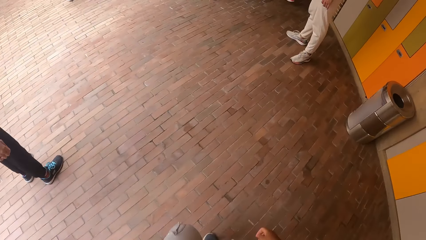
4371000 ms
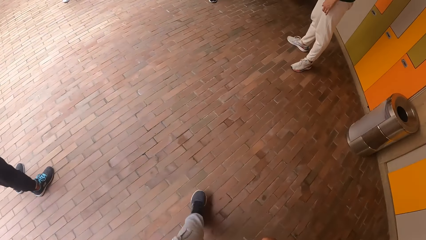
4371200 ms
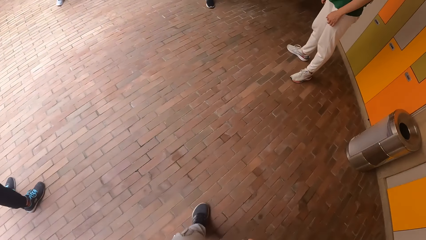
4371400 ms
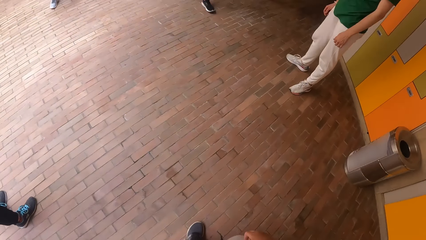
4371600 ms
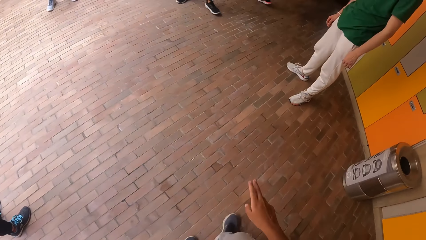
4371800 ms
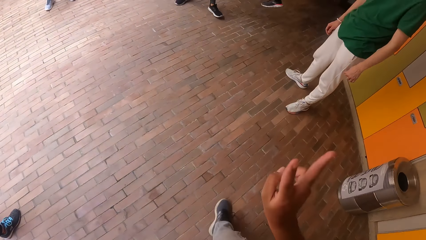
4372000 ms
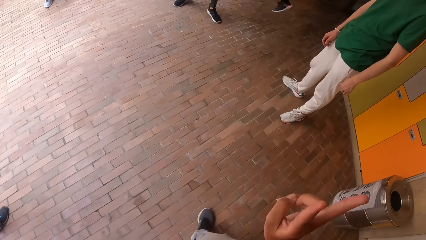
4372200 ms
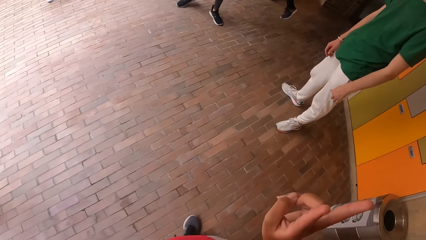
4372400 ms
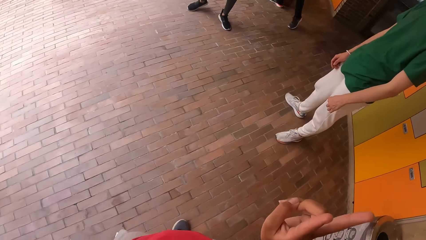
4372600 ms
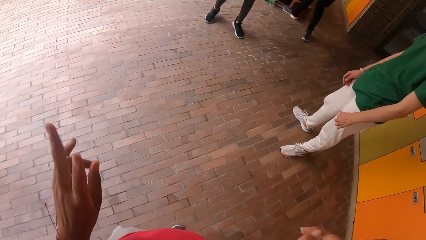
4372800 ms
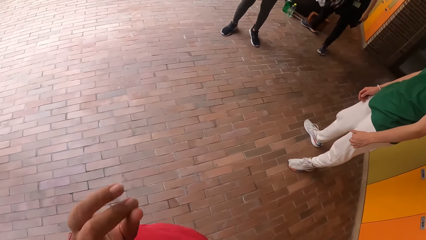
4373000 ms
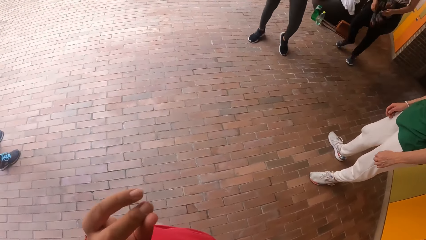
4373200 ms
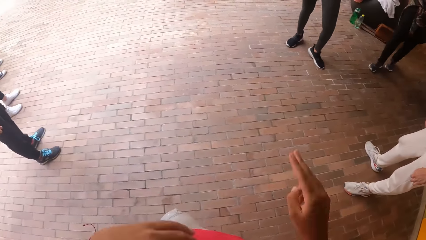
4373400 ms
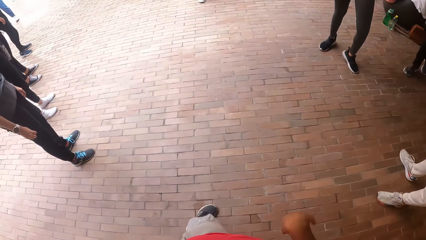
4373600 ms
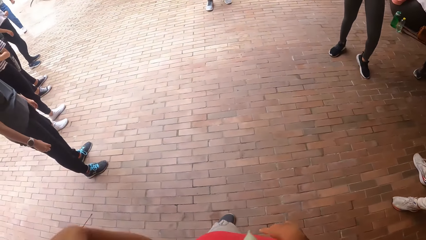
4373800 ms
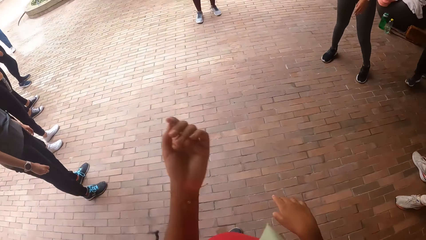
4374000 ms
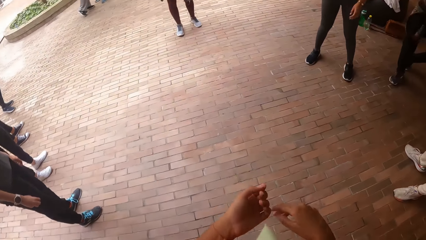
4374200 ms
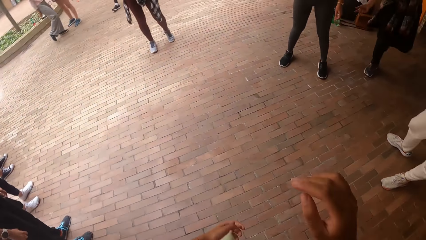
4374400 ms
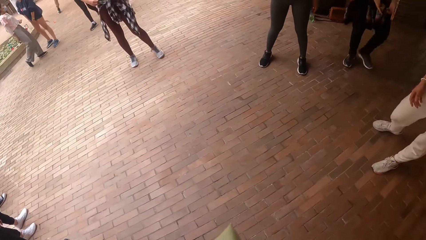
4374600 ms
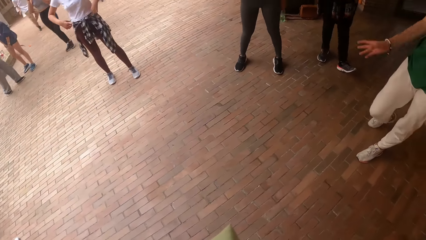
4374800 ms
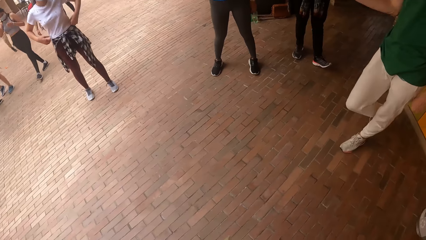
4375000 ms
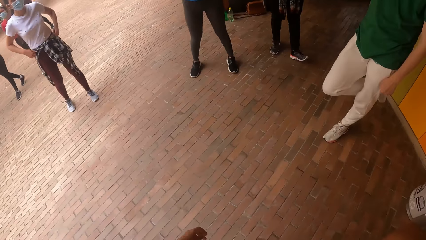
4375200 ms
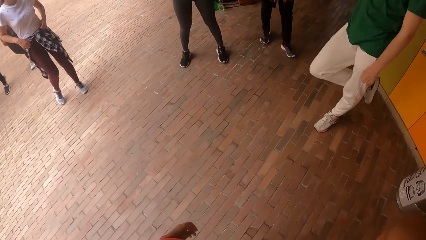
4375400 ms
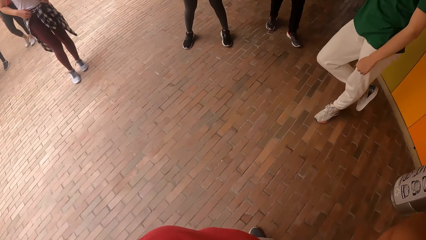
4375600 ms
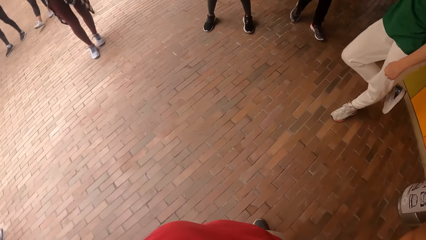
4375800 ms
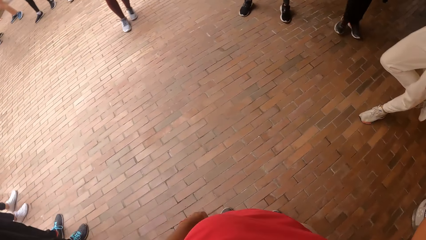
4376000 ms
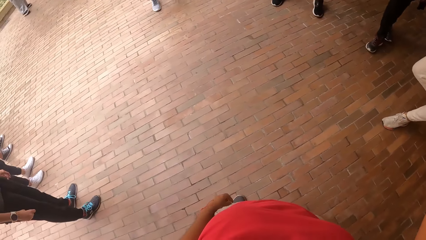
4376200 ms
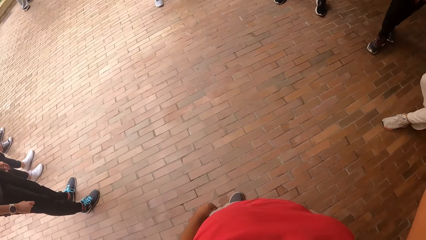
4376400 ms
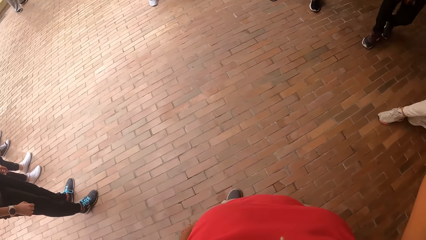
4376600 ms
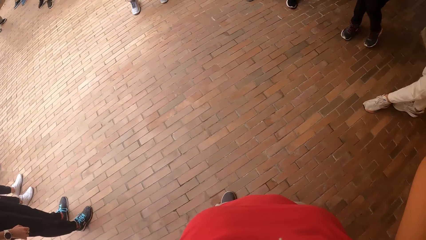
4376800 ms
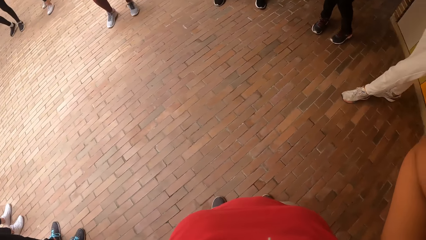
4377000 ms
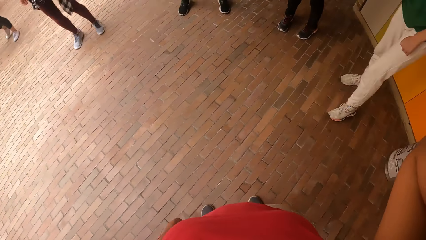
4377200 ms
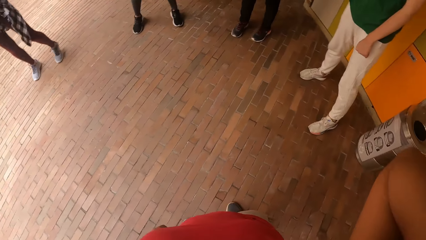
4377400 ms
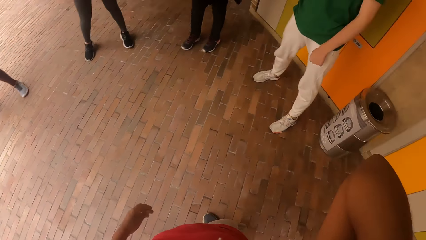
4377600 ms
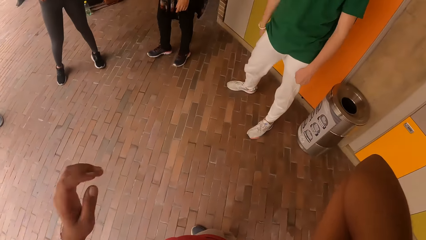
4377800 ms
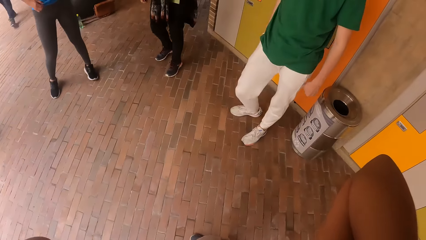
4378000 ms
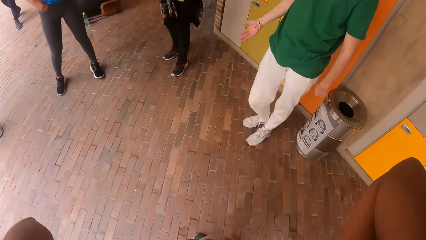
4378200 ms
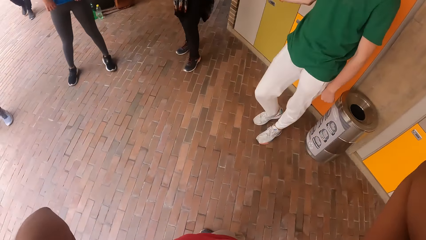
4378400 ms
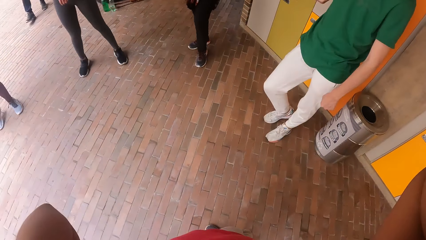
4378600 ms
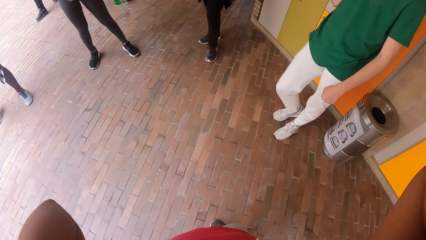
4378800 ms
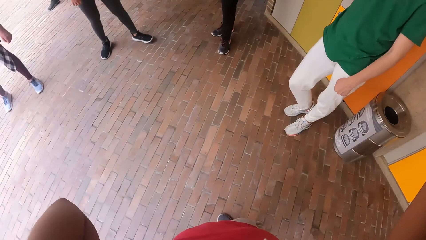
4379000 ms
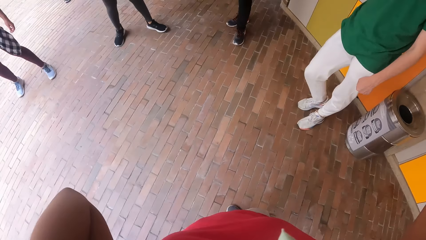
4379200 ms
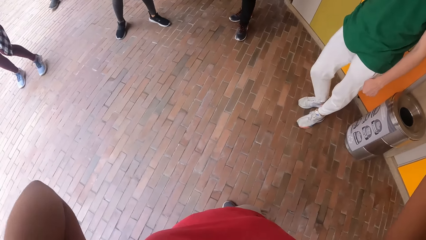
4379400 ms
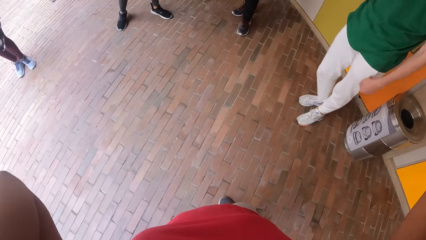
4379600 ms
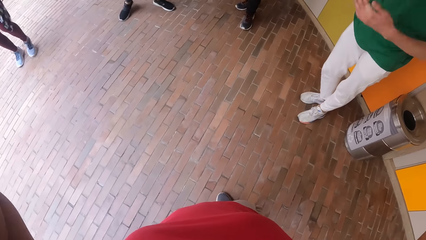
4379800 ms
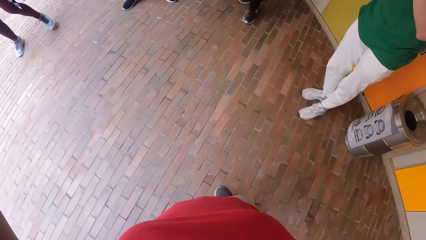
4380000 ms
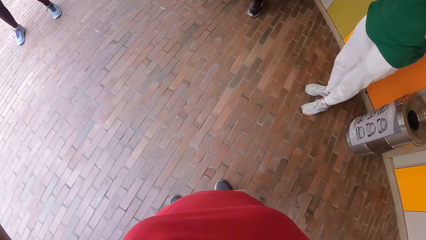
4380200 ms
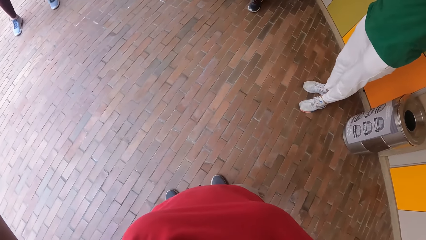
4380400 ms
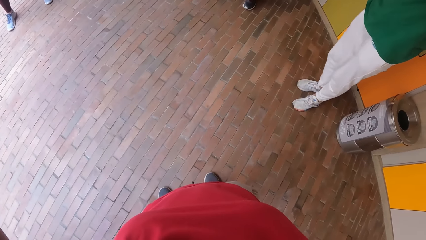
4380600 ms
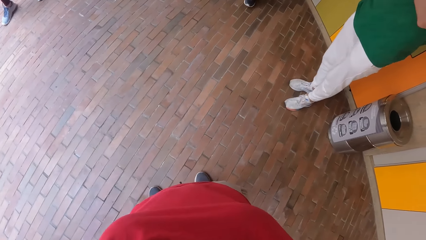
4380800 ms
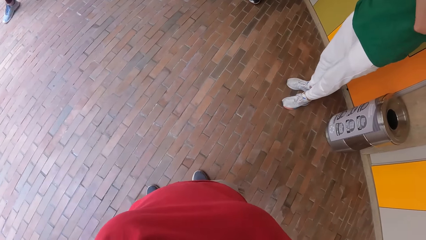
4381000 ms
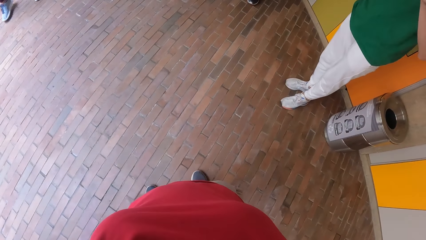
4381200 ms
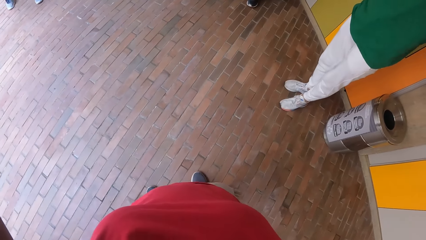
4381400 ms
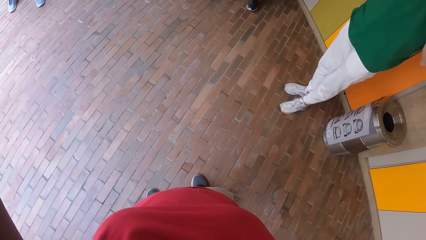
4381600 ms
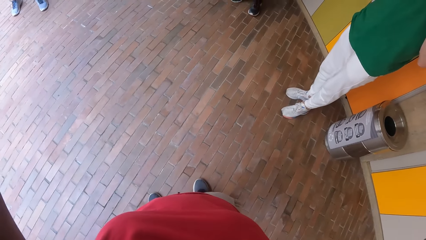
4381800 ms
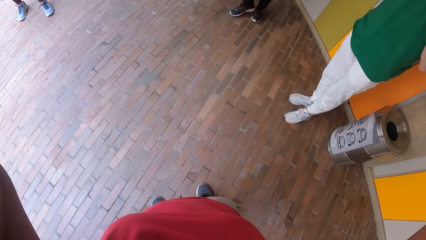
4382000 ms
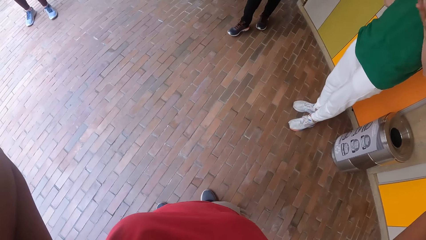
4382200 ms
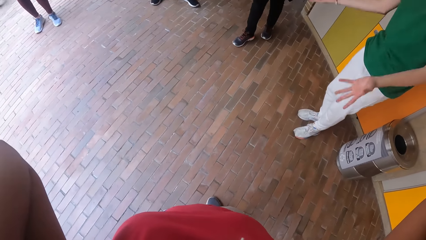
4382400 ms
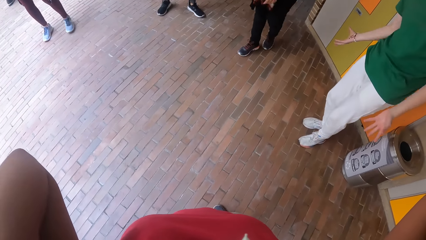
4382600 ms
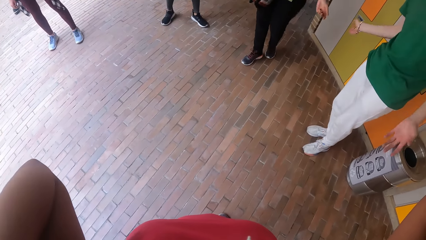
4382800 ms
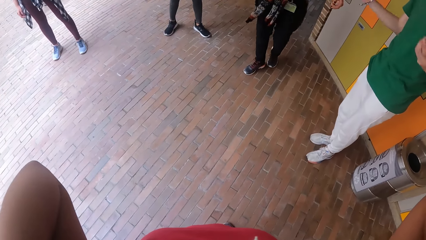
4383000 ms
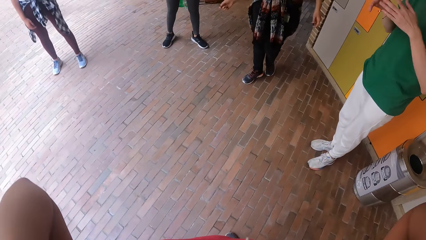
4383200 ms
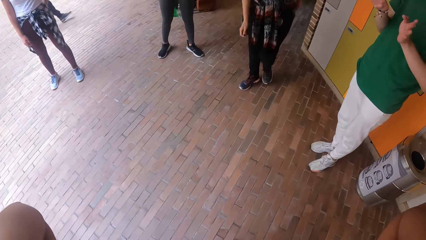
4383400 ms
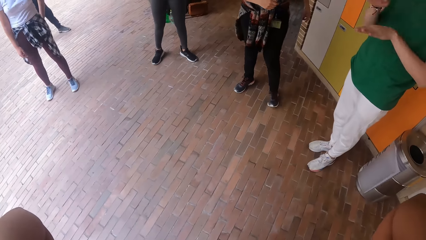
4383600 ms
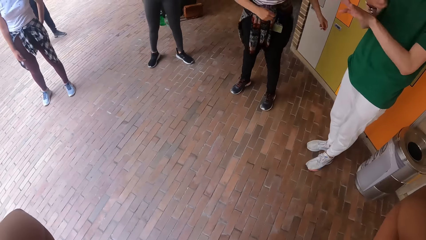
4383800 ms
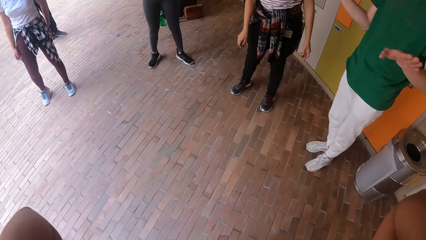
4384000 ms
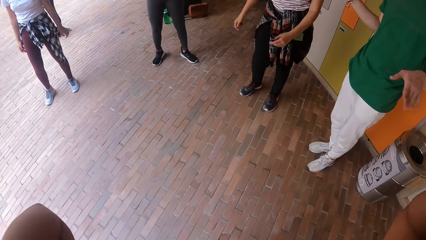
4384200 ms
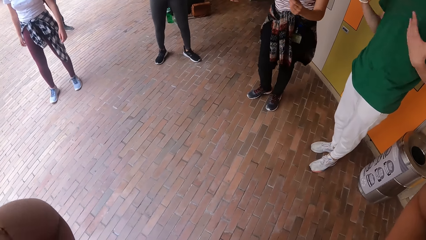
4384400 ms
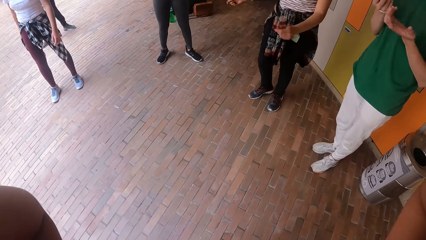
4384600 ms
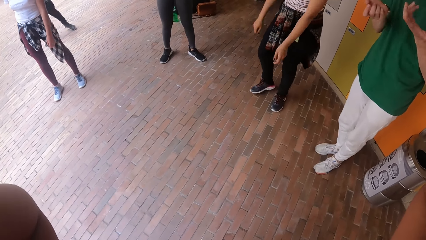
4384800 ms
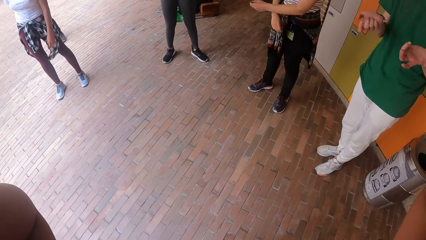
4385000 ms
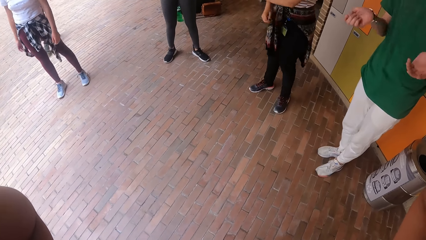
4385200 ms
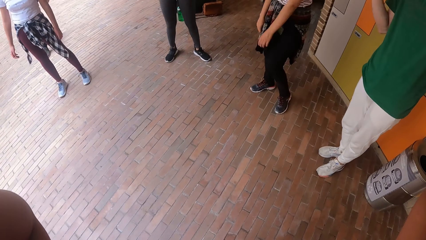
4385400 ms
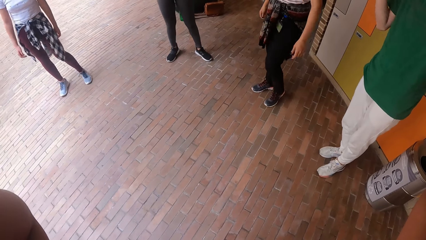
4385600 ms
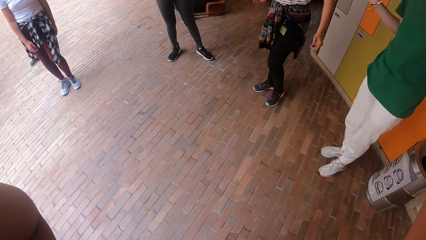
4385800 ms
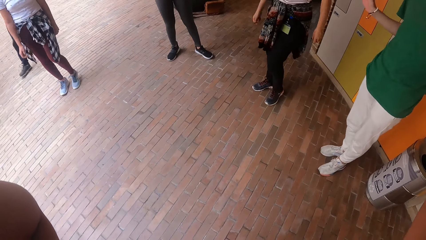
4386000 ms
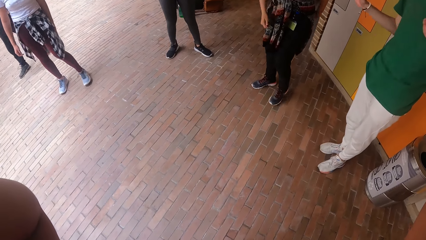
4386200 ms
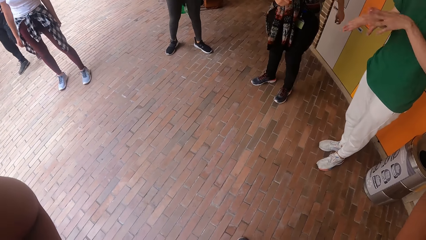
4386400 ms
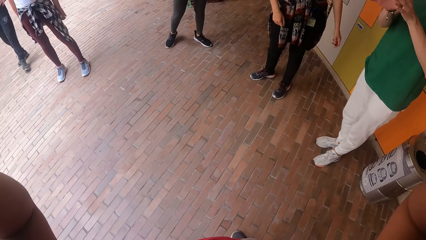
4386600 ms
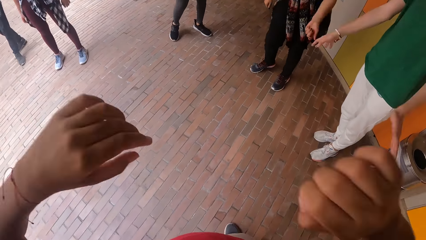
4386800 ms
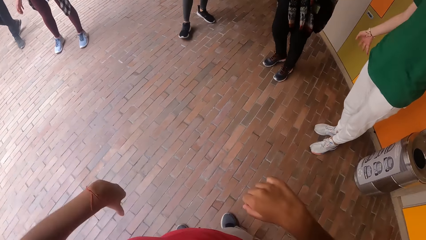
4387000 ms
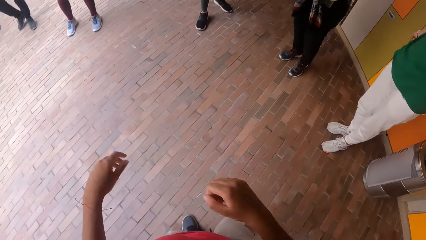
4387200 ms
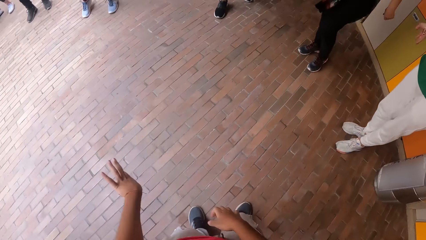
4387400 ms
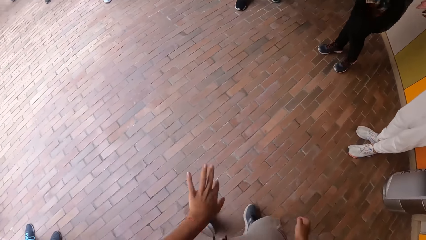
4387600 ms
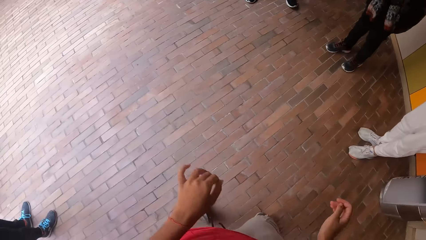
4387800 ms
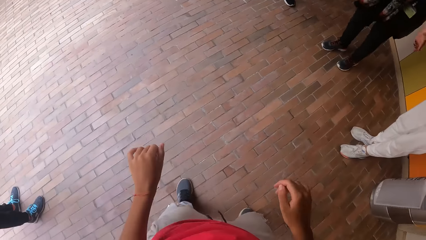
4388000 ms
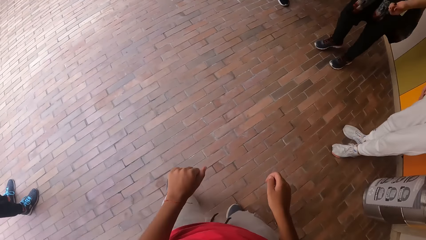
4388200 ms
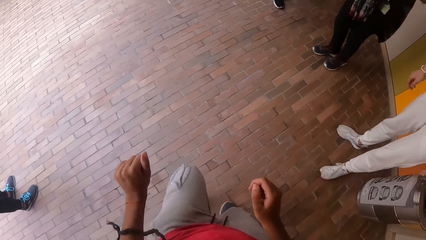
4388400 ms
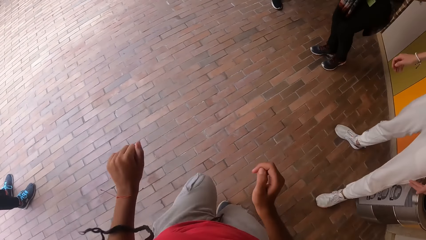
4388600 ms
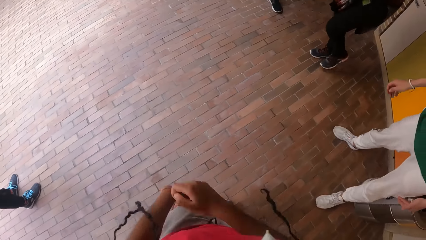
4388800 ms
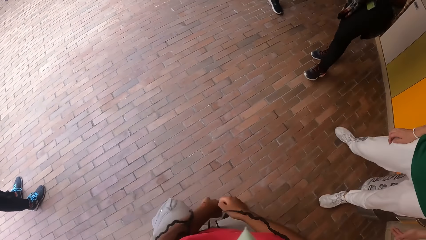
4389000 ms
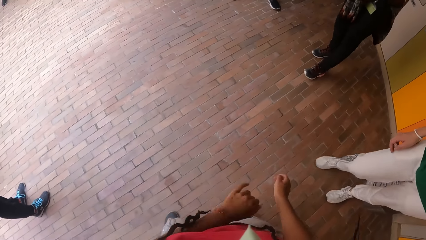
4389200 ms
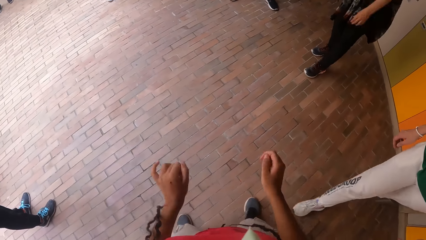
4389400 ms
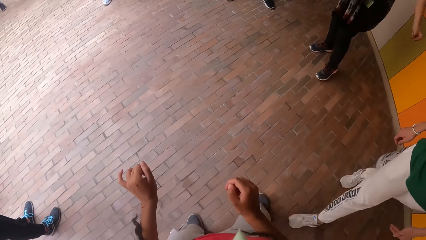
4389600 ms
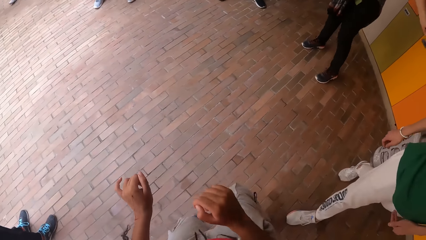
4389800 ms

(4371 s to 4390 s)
The camera wearer interacts with a group of people. She lifts the right hand. She lifts the left hand. She moves the hands. She looks at the colleagues. She looks at the floor. A man moves his legs. The camera wearer touches her head. The man moves his hands. A woman moves her hands. The camera wearer looks at the colleagues. She drops her hands. She dances. The man moves towards the camera wearer.
